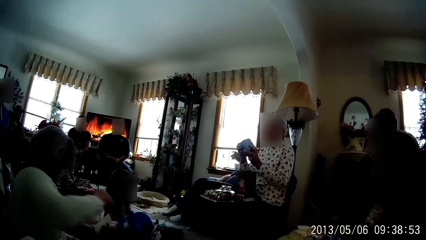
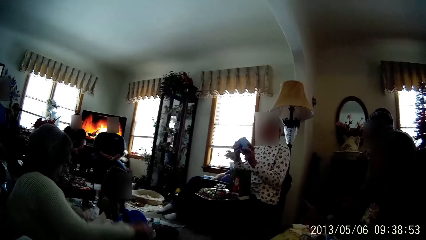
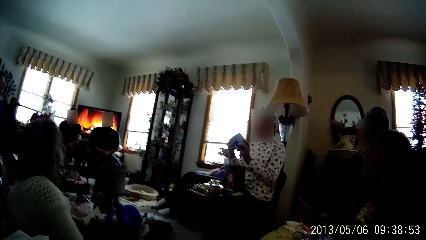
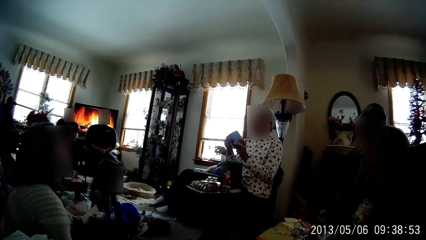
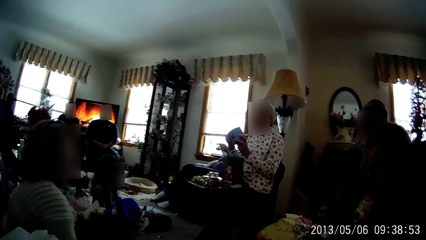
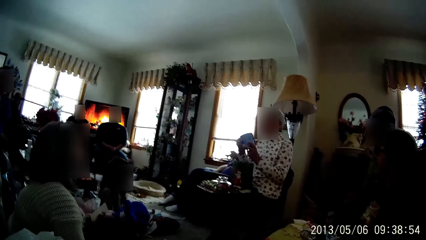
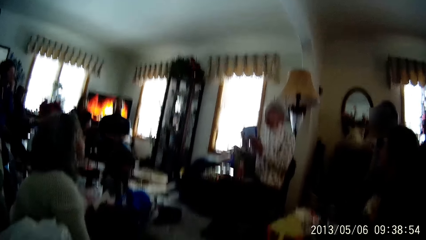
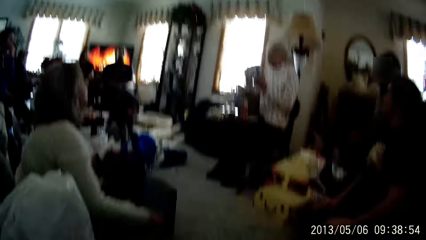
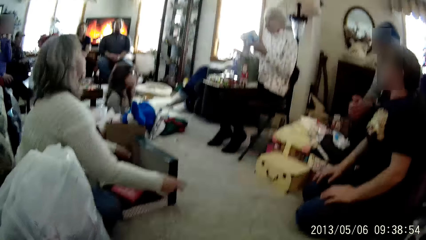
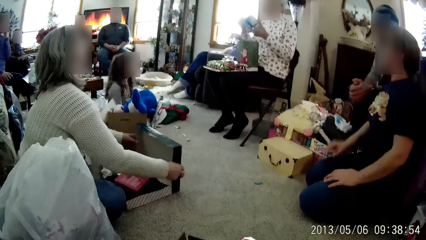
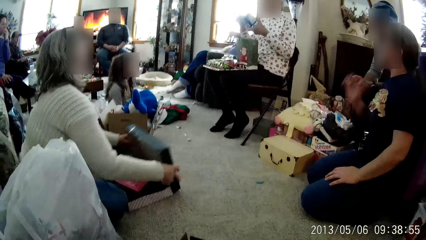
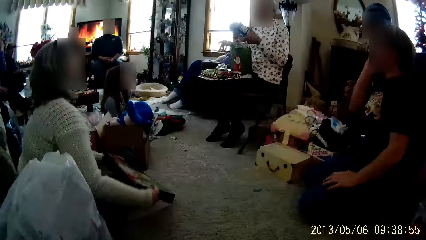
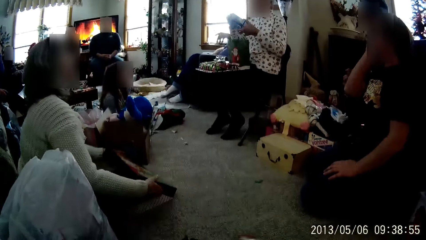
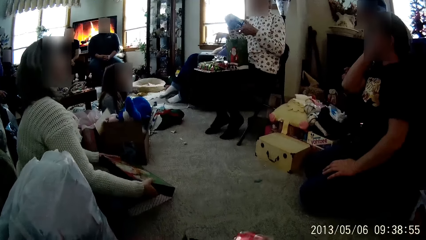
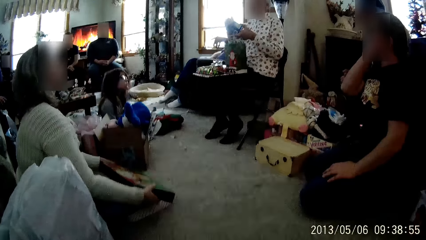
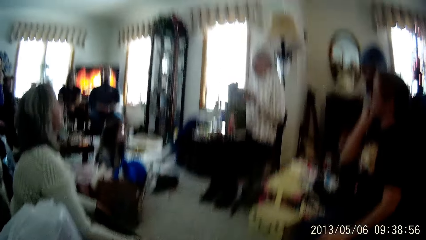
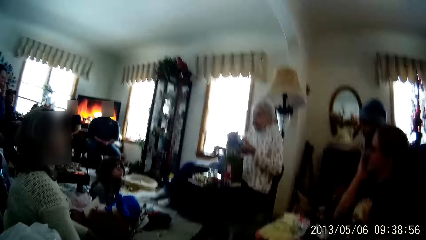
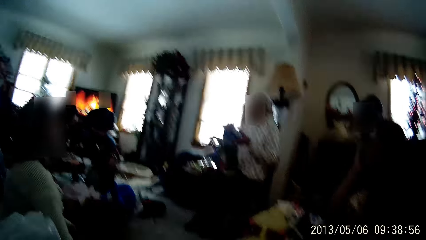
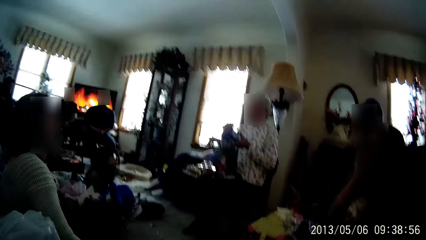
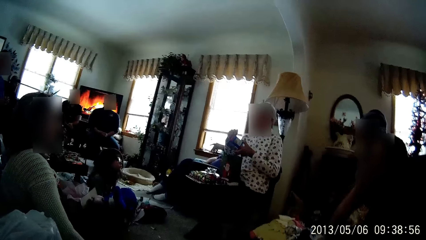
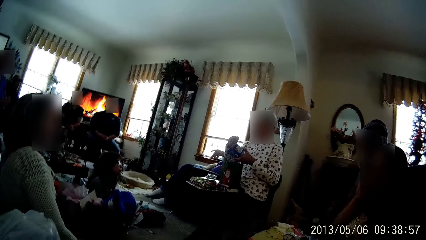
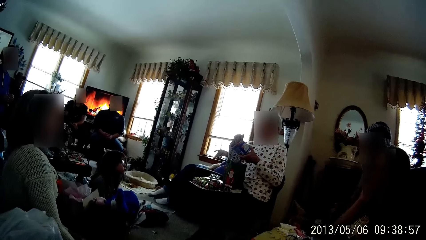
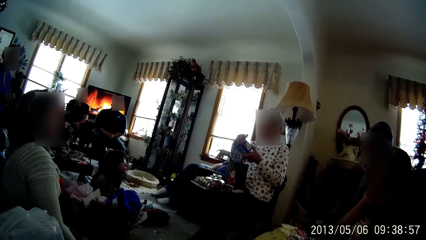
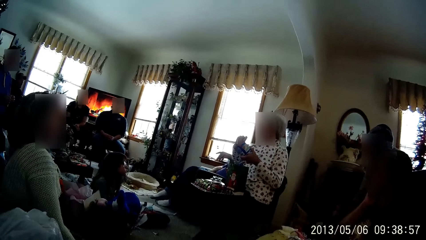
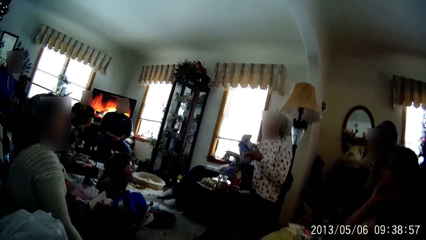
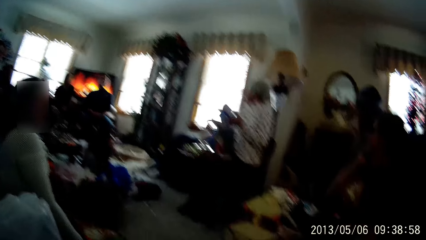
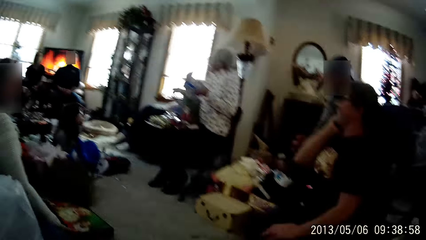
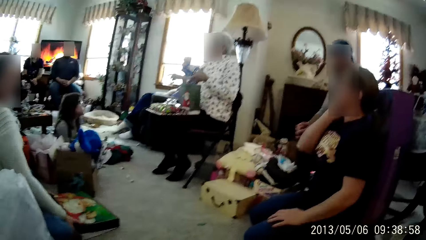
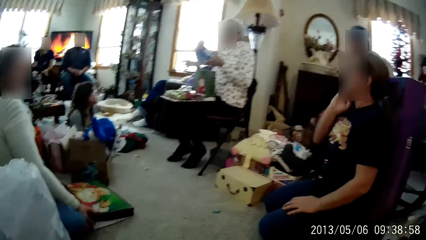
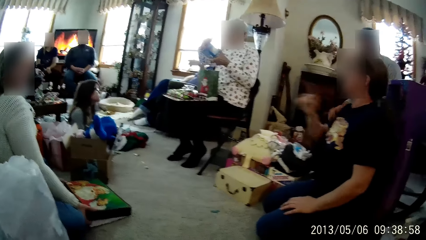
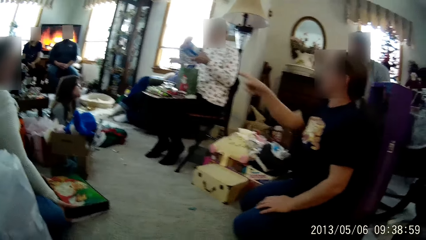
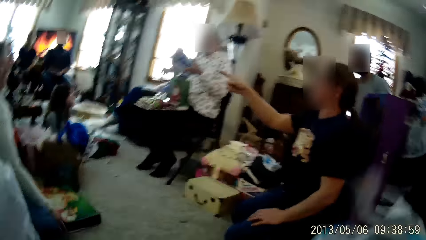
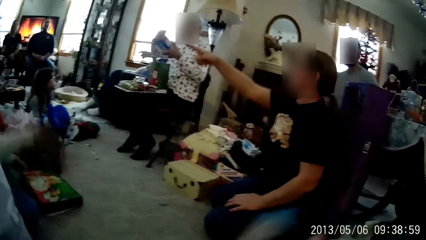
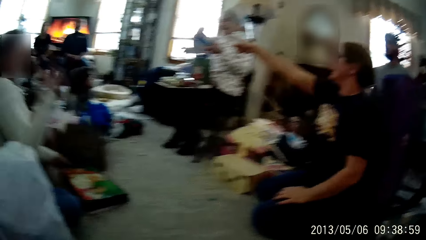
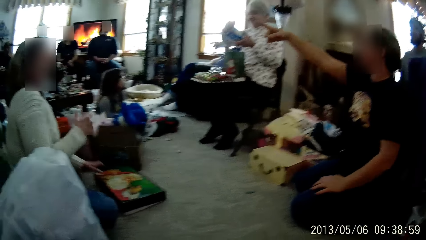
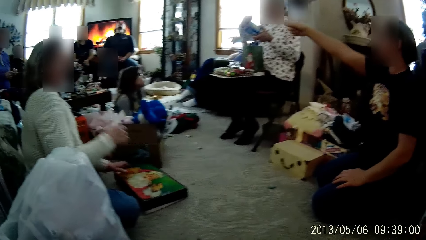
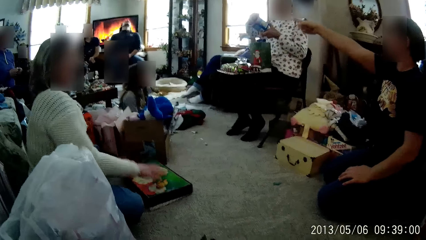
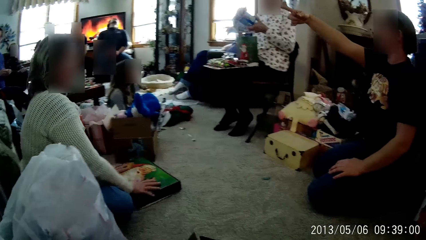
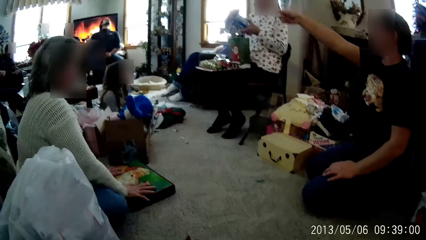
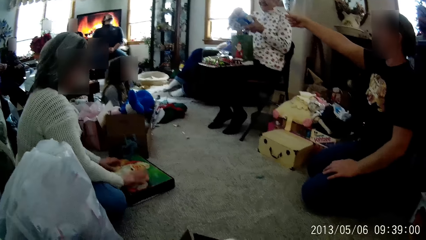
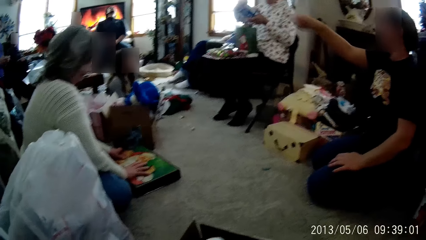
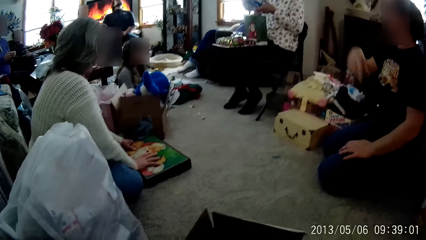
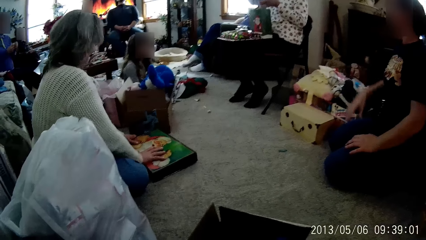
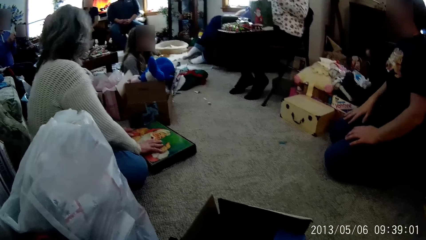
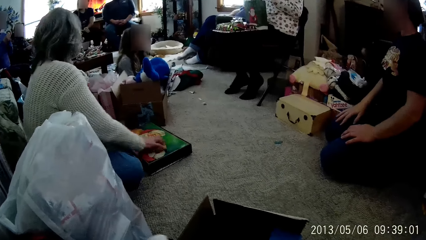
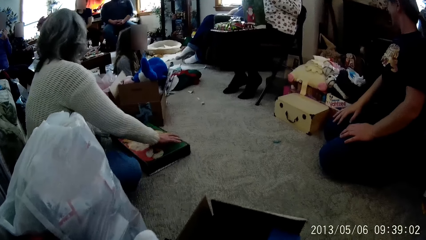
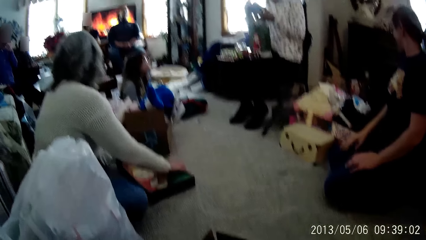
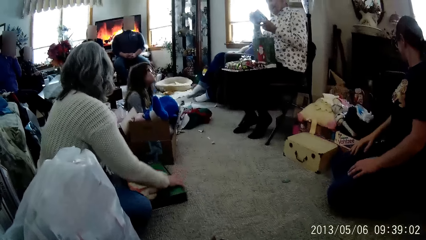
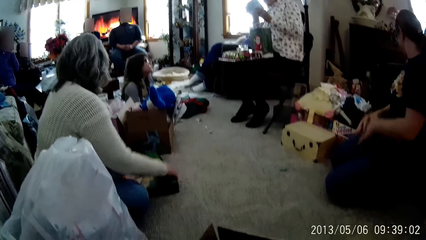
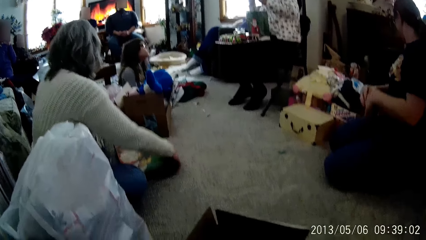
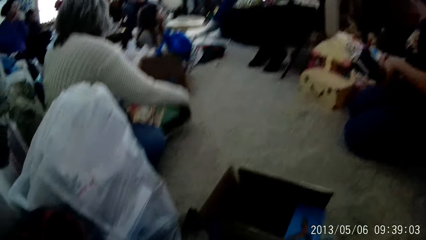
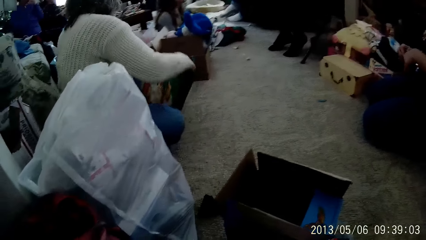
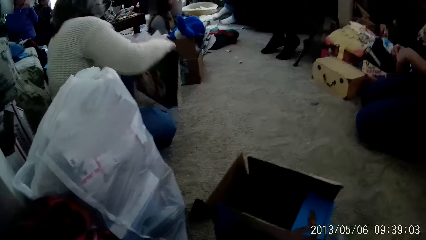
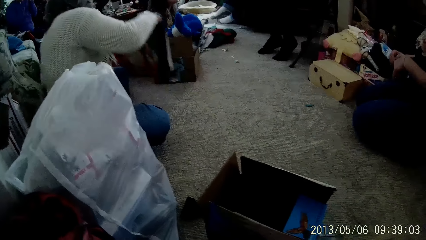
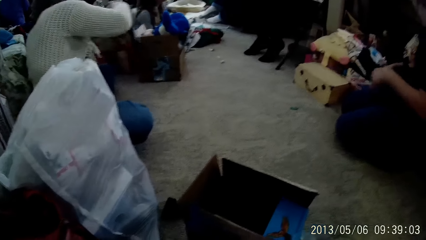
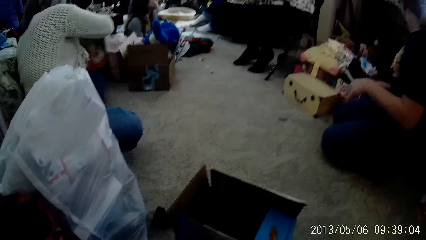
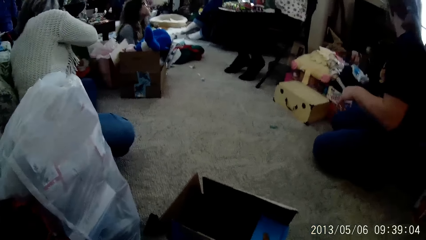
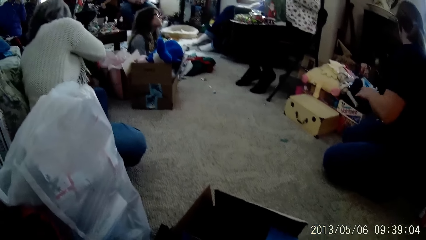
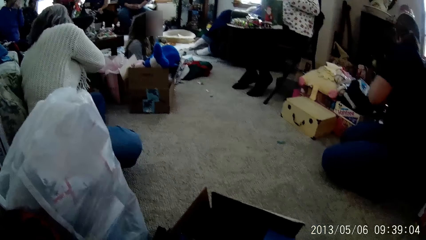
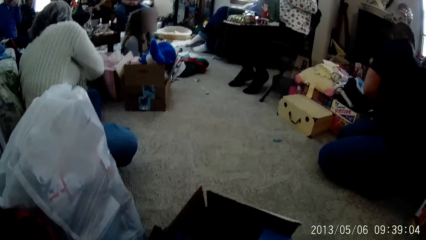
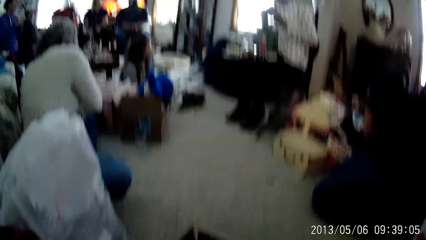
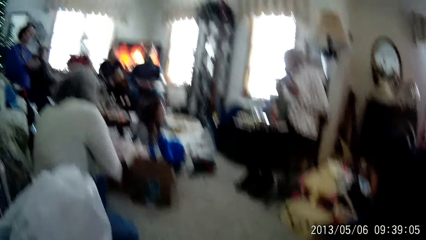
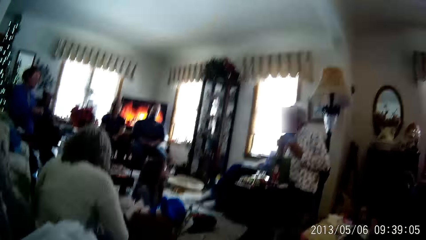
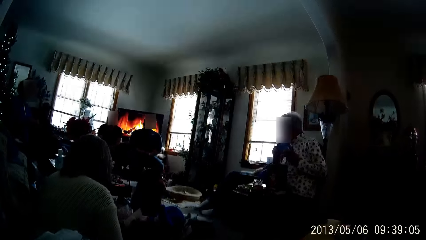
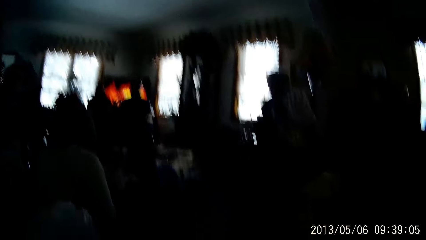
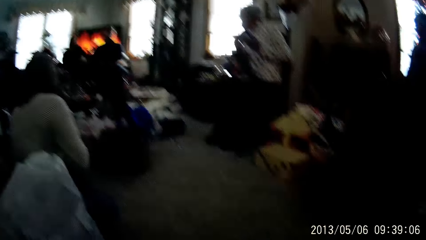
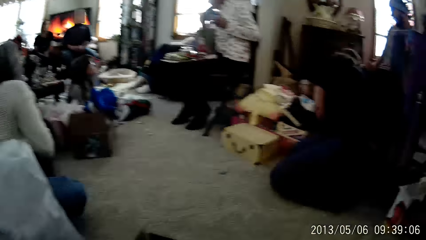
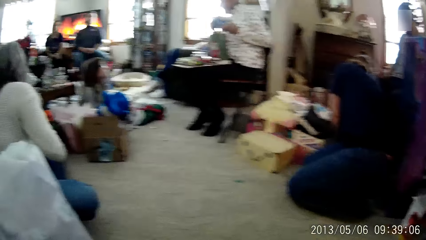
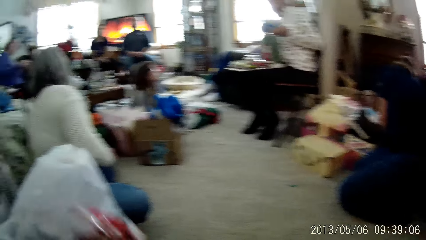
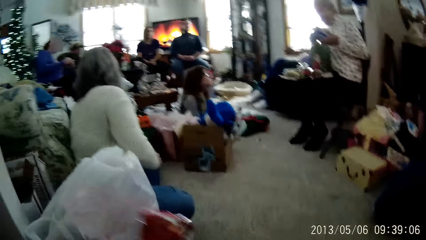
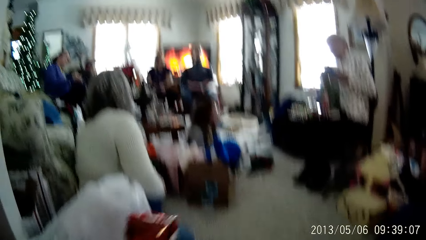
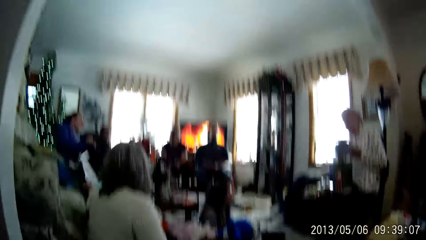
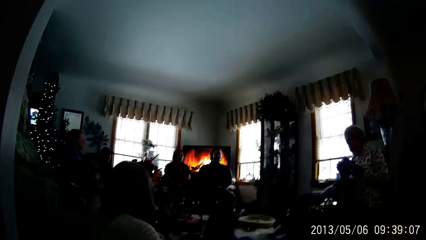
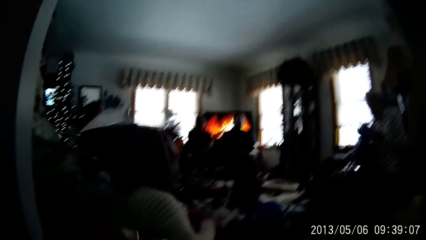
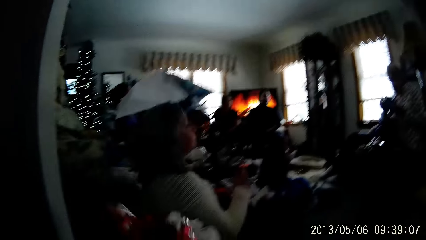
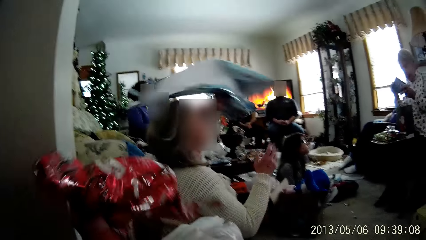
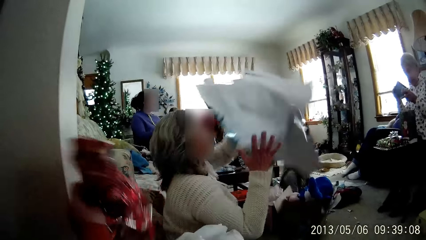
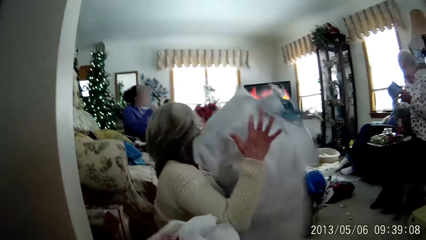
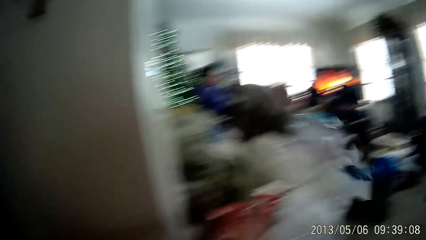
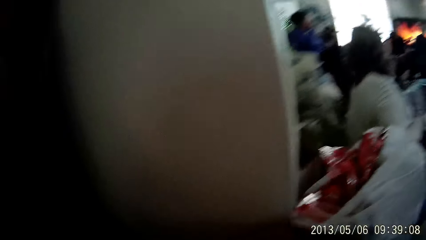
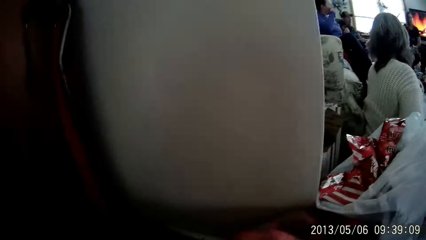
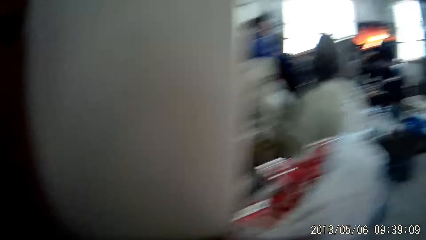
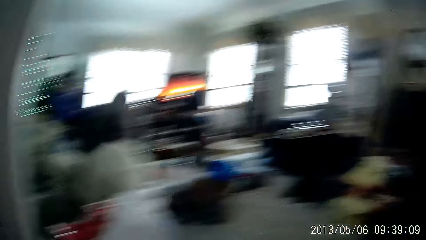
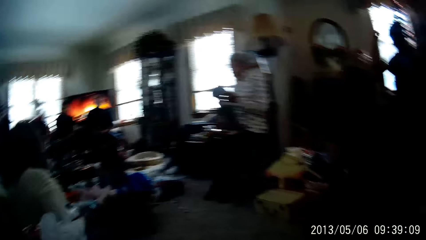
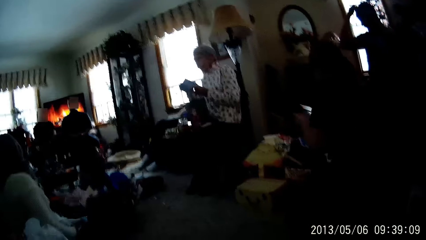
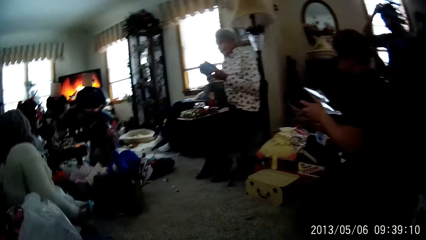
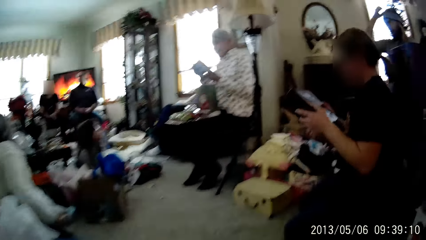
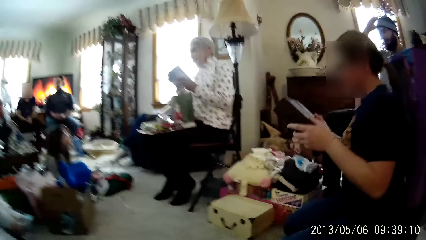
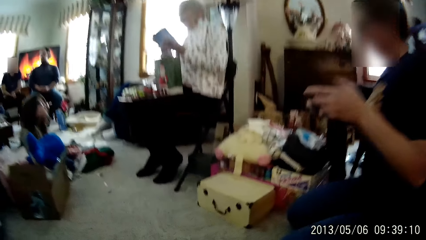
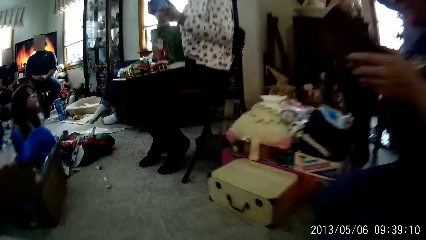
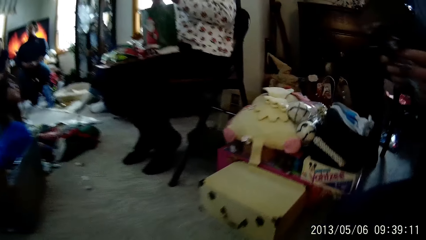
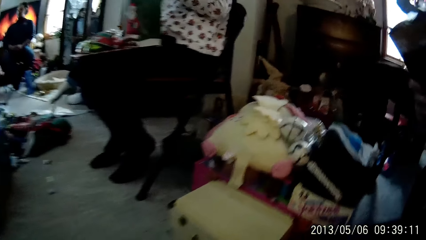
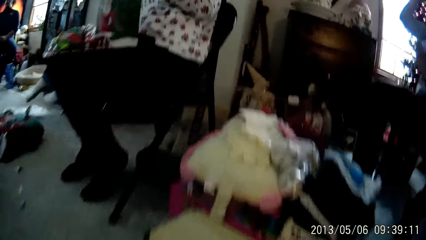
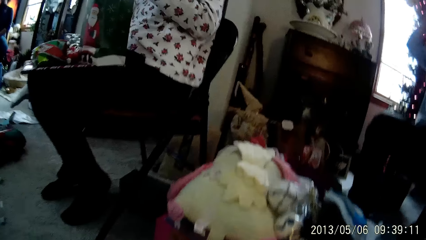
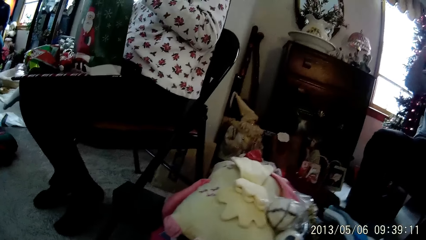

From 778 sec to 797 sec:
The woman closes the box on the living room floor with both hands. Another woman touches her face with her right hand. The camera wearer raises up a cloth. The first woman presses the box on the living room floor with both hands and carries the box from the living room floor with both hands. The camera wearer stares around the room. The first woman places the box behind some boxes on the living room floor and takes a wrapping paper from the living room floor with her left hand. The camera wearer holds a paper package. A man adjusts a beanie on his head with his right hand. The other woman examines a toy in her hands.
